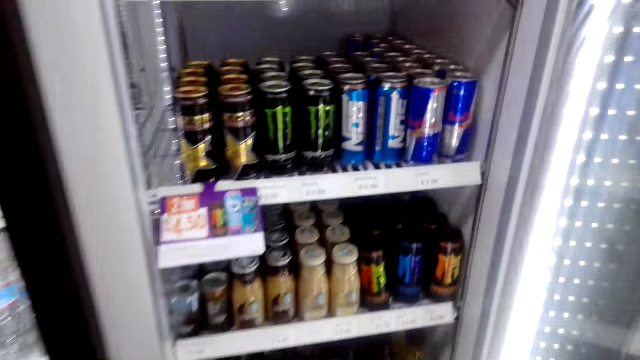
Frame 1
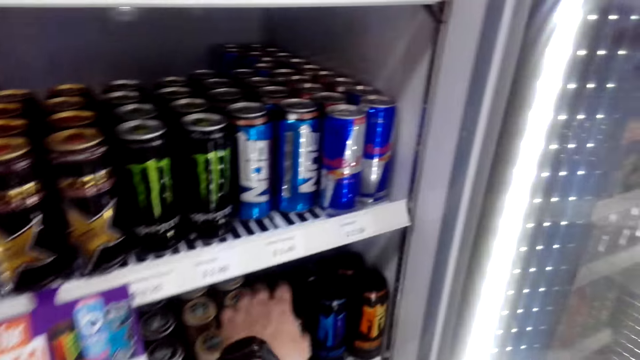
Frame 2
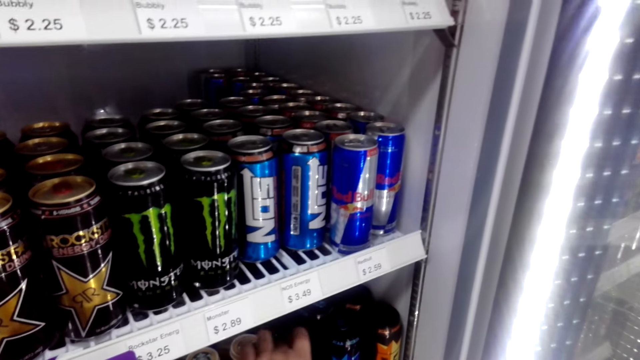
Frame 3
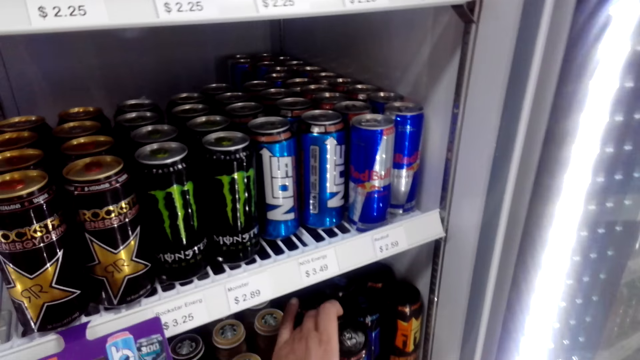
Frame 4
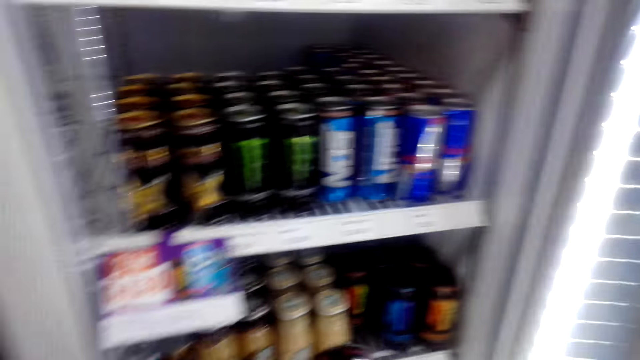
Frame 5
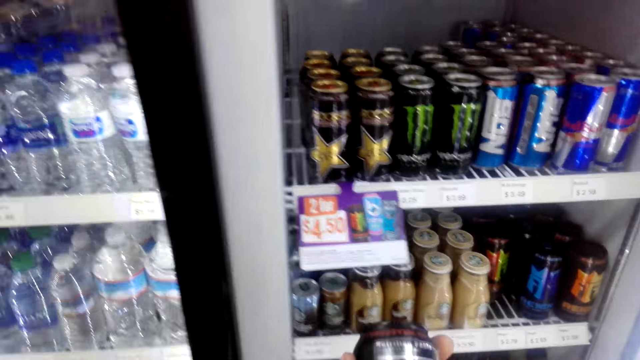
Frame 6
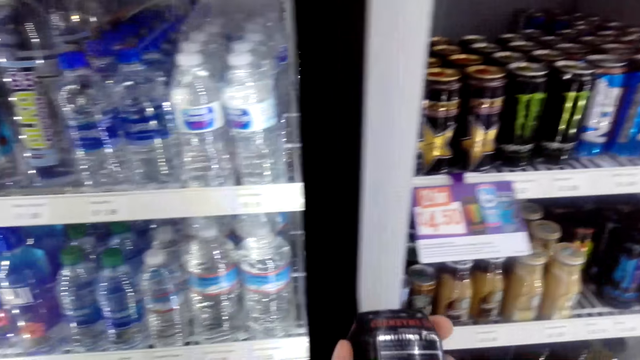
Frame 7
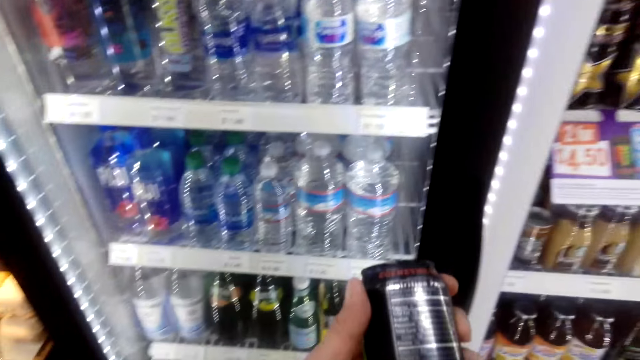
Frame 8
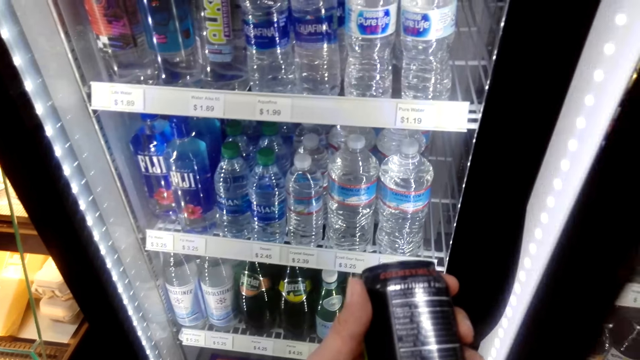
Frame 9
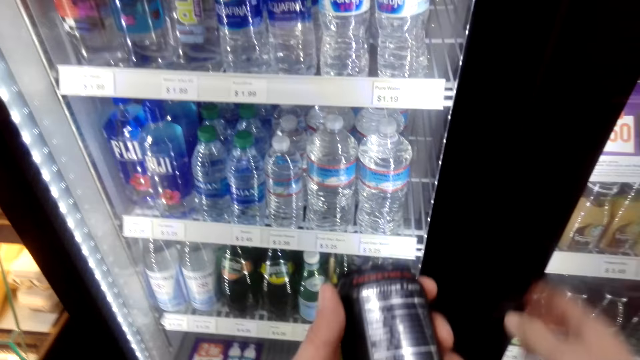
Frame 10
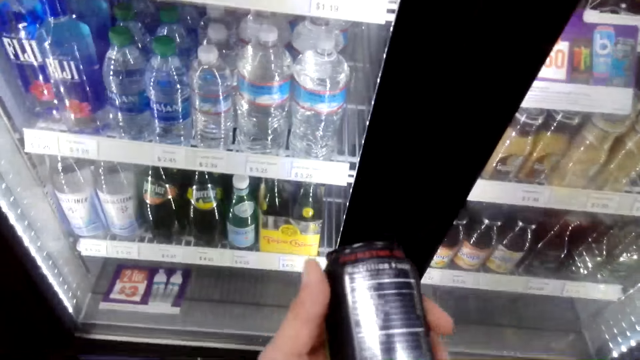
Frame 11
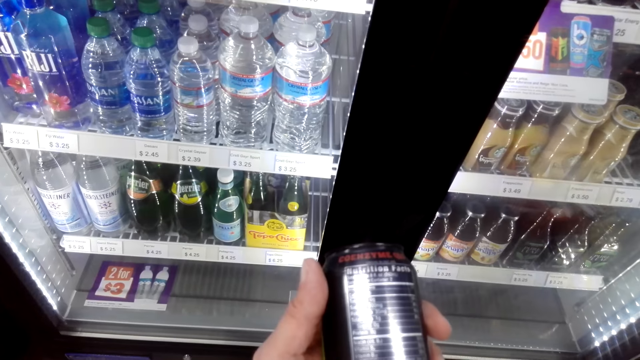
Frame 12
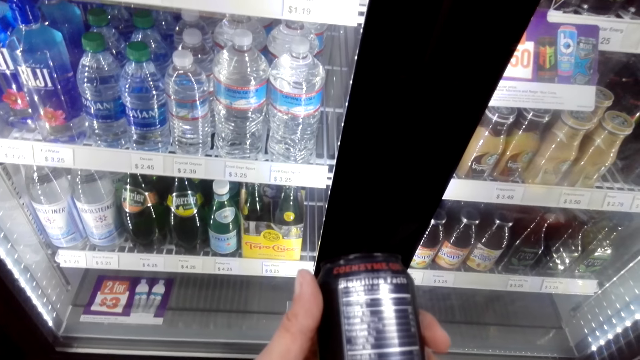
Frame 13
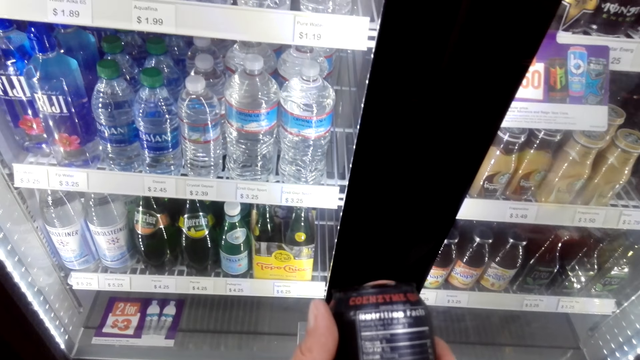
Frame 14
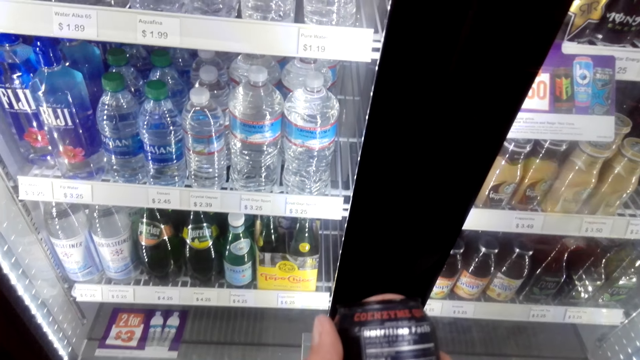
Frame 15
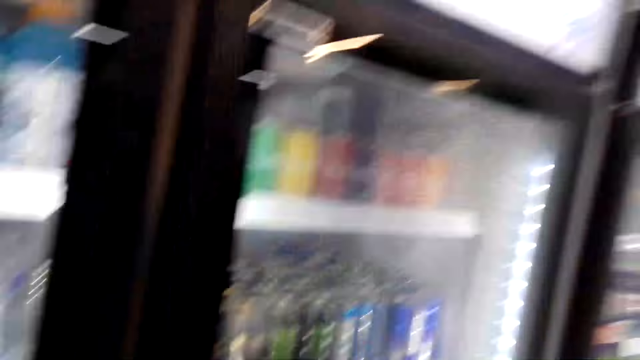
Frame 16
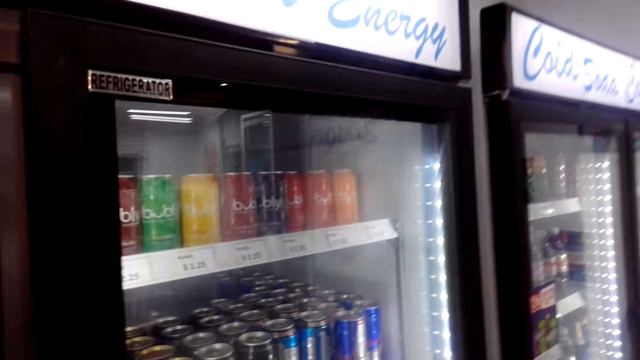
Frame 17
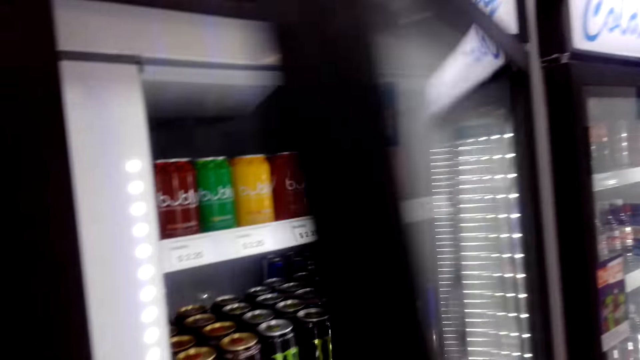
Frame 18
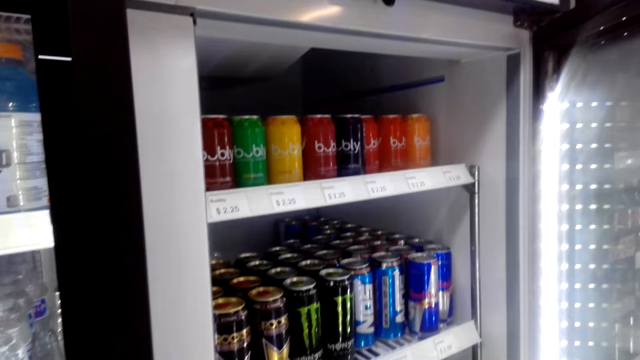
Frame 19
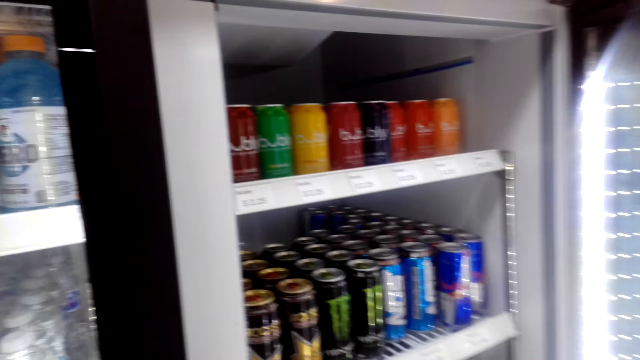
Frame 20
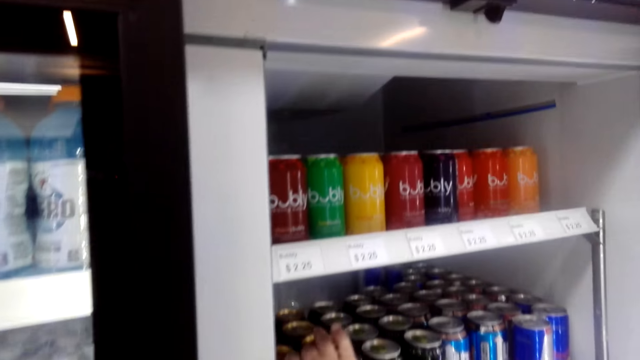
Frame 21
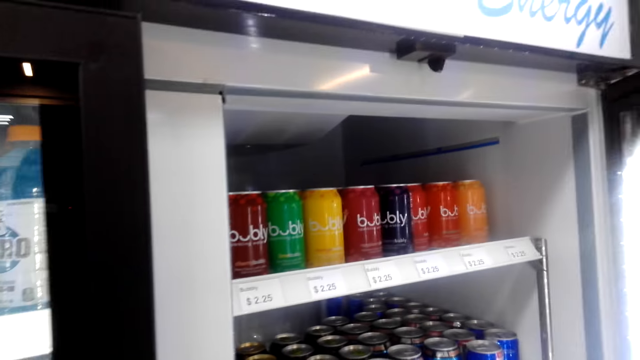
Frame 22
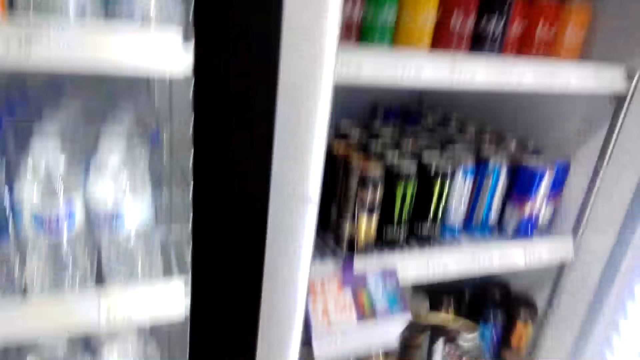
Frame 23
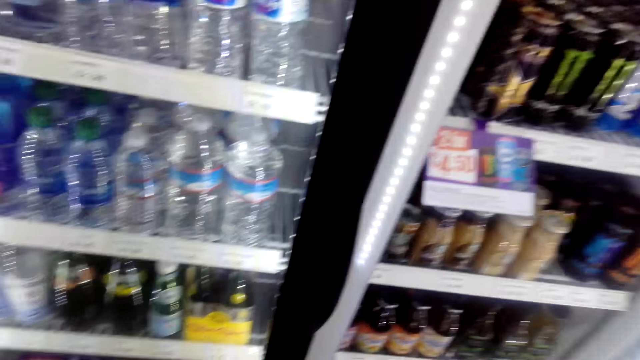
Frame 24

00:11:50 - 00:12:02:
The camera wearer picks up a drink from the fridge. They close the fridge. They open the fridge. They pick up the drink from the fridge.

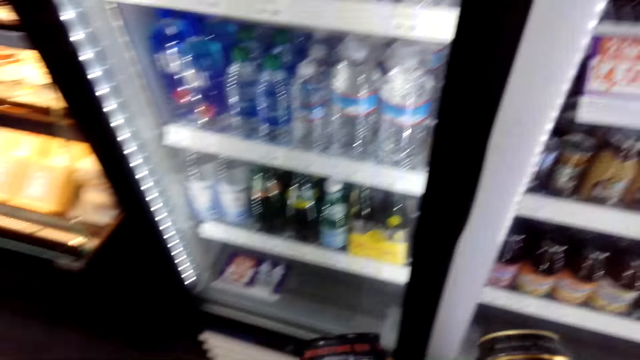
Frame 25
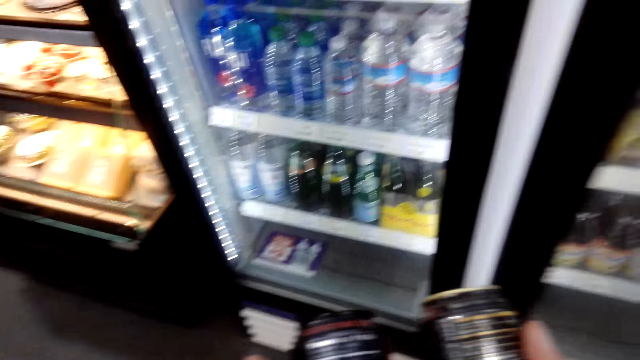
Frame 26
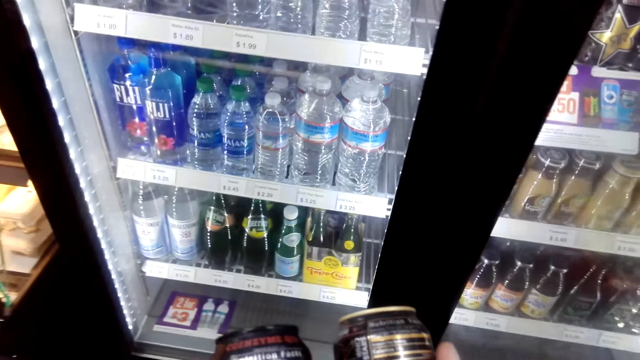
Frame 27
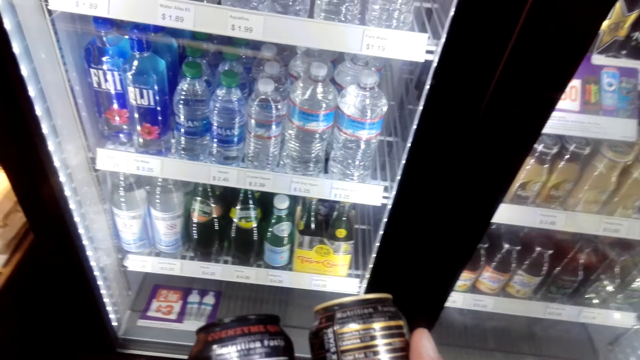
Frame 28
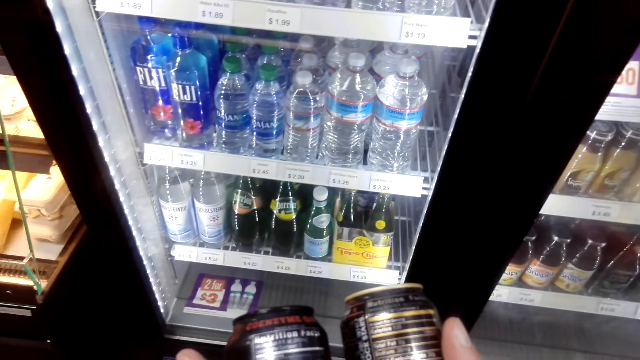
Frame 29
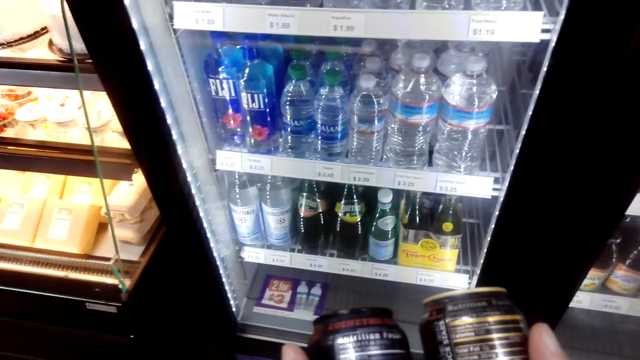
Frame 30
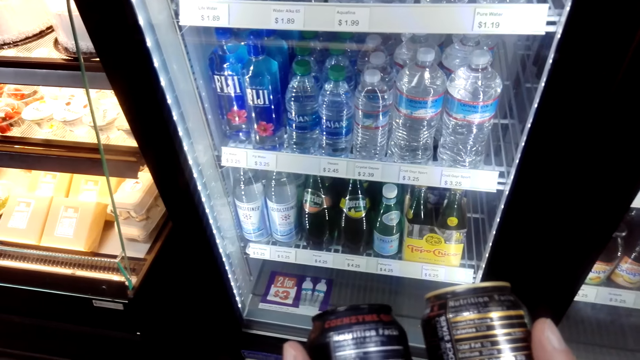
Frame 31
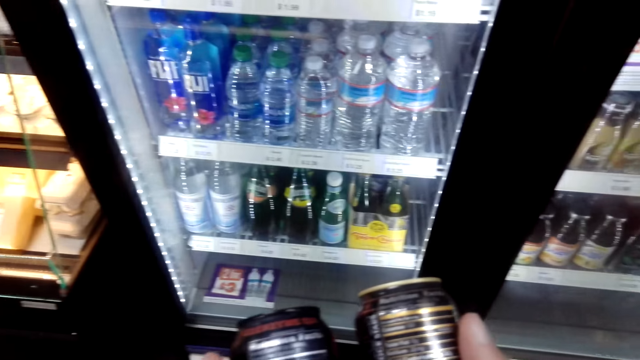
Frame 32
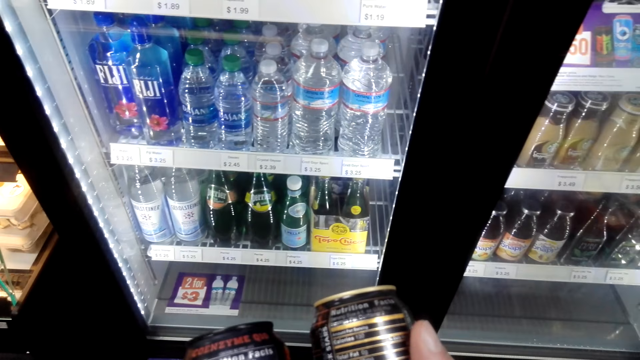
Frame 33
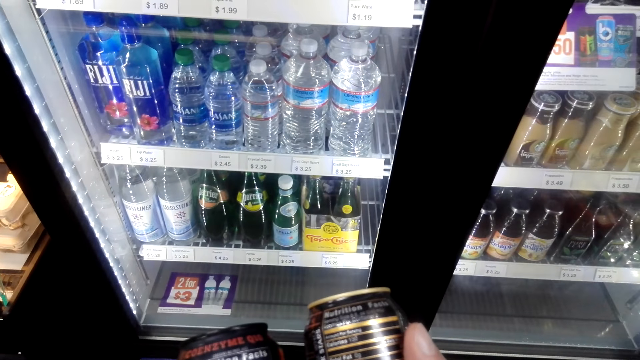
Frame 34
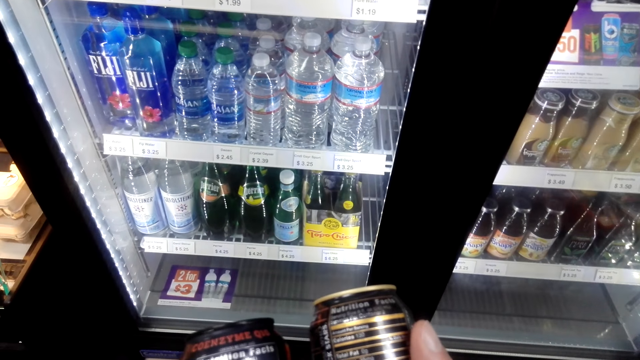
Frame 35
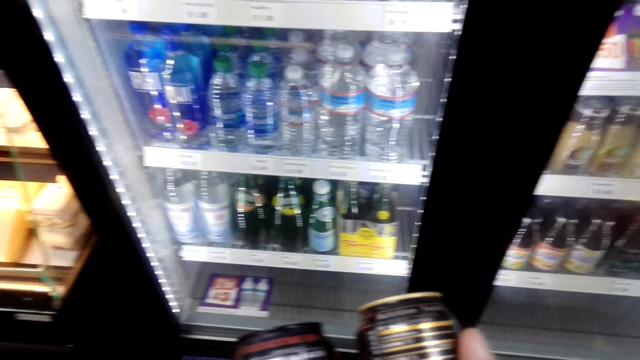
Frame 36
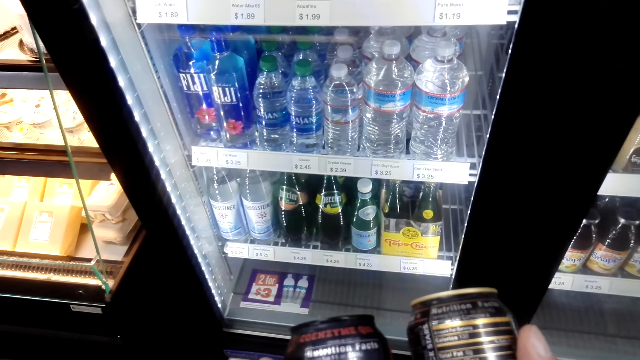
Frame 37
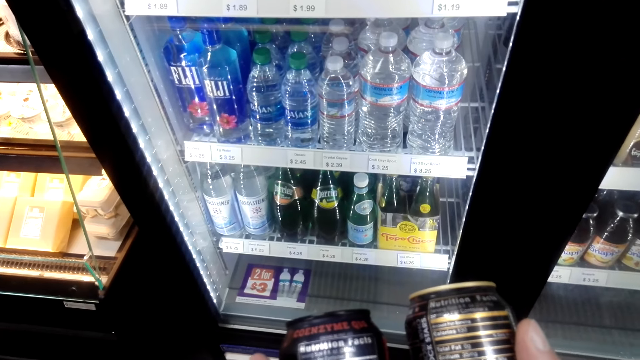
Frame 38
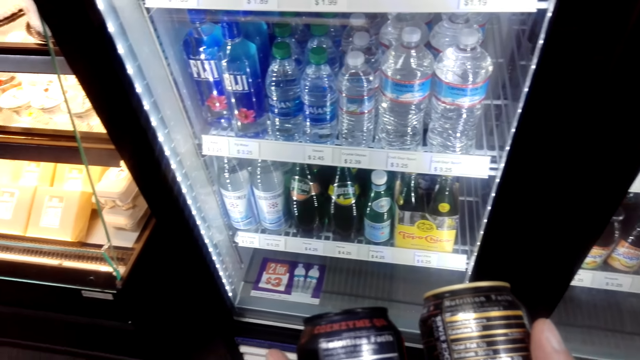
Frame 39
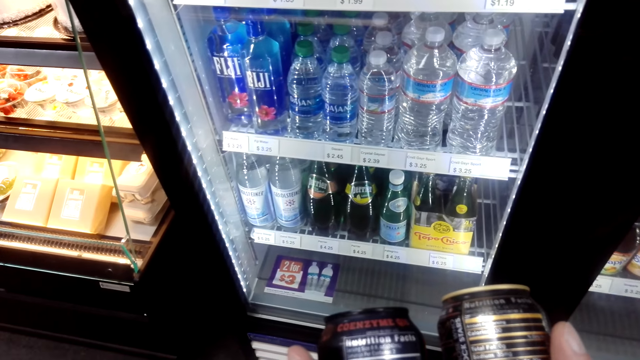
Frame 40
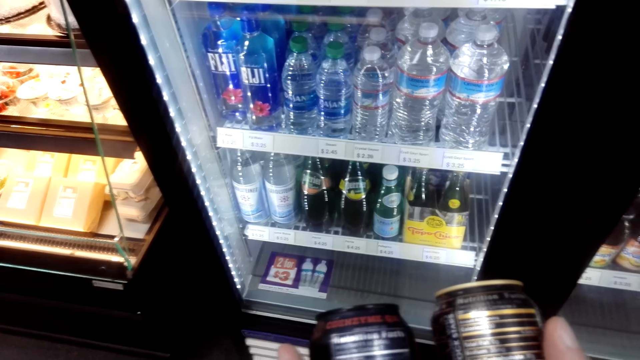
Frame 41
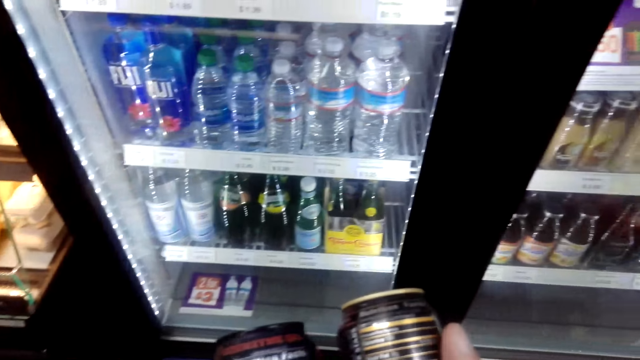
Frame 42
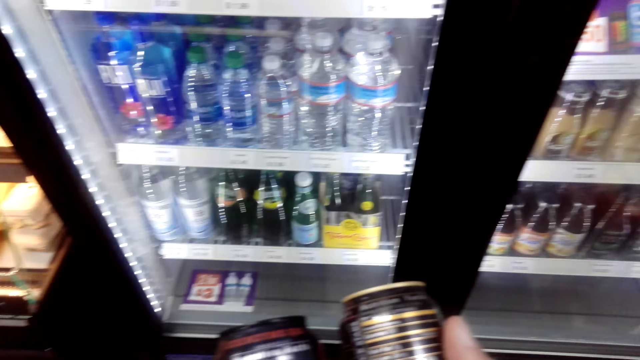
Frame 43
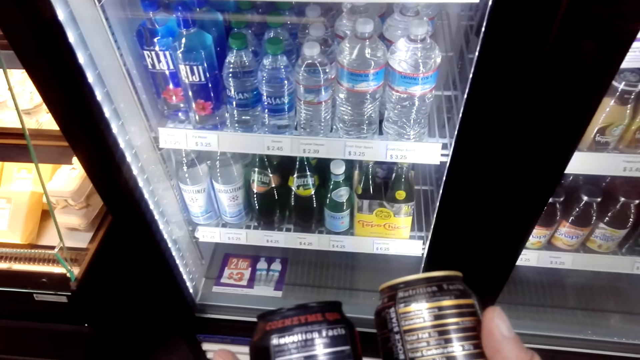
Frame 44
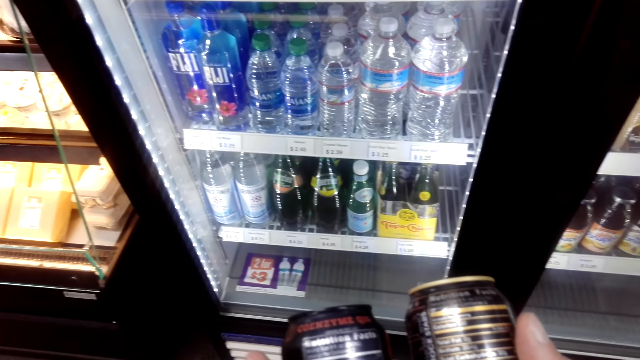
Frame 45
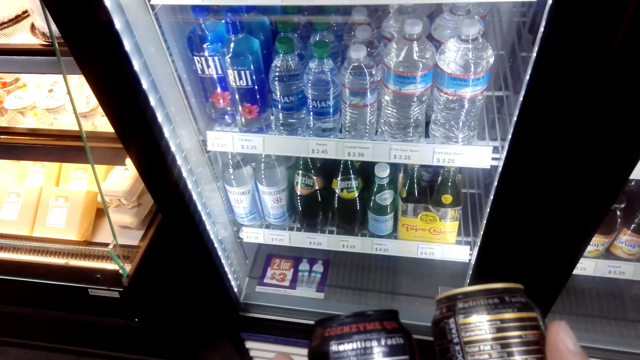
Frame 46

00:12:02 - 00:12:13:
The camera wearer closes the fridge. They look at the drink.
